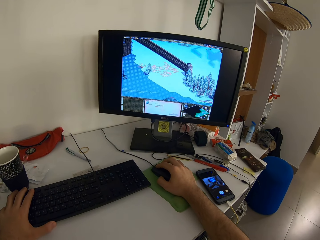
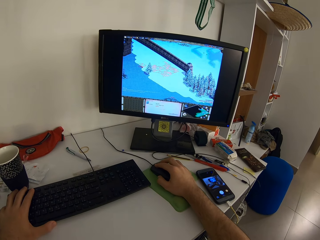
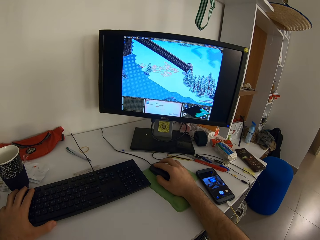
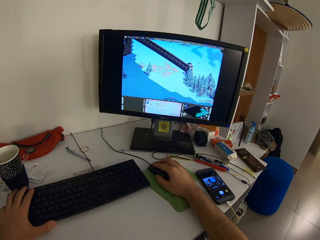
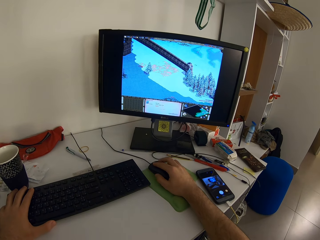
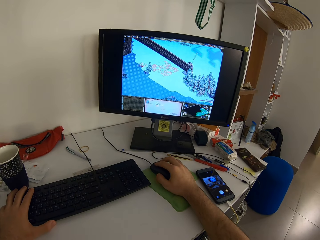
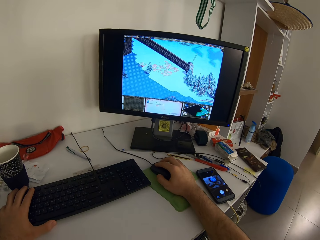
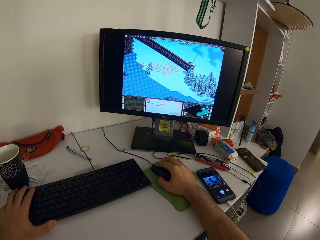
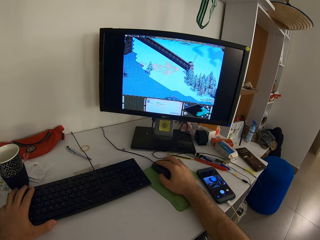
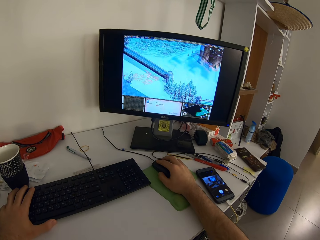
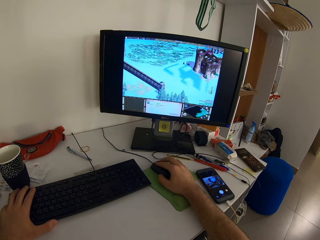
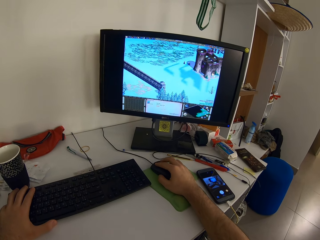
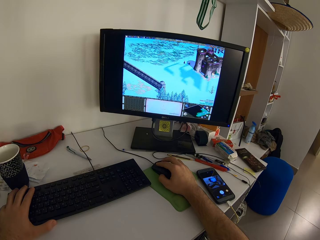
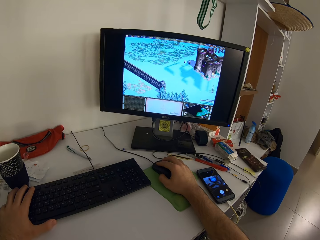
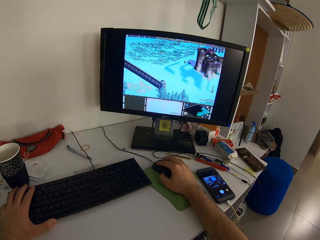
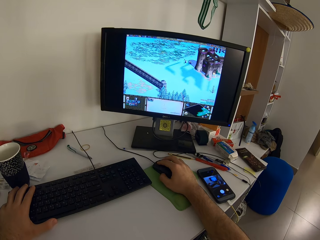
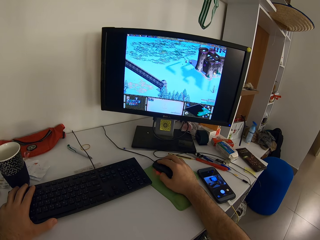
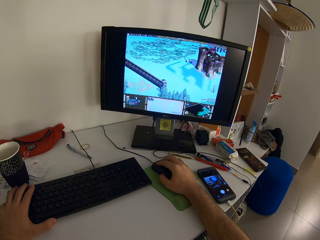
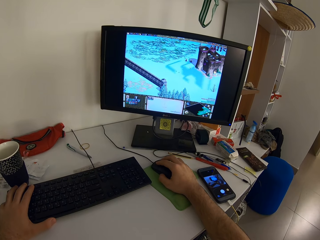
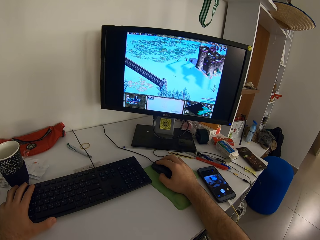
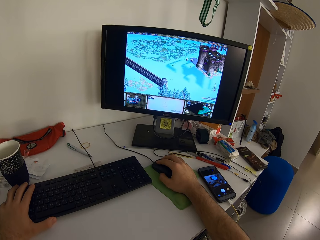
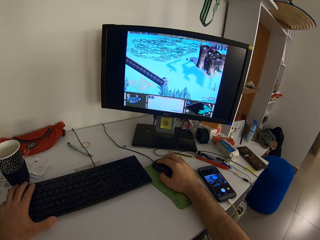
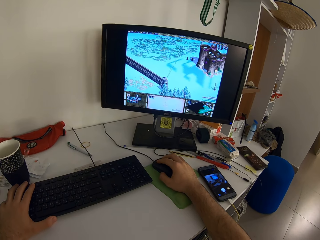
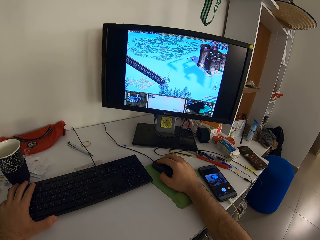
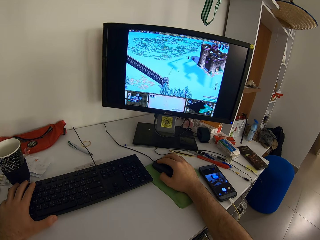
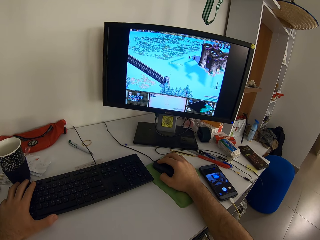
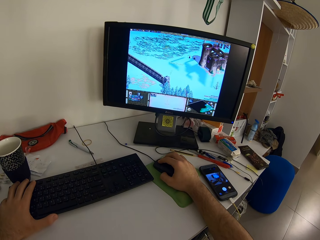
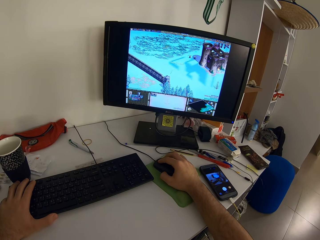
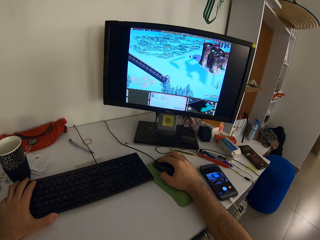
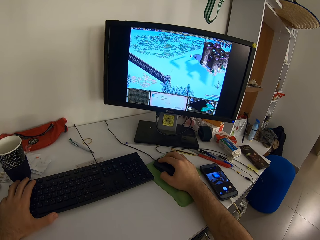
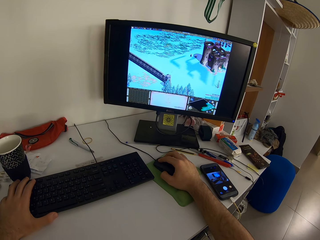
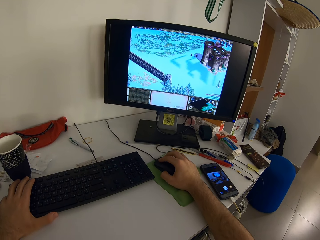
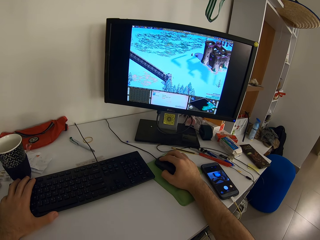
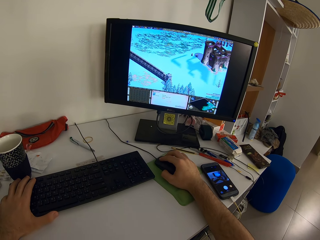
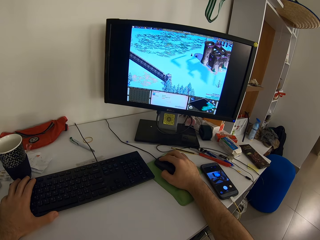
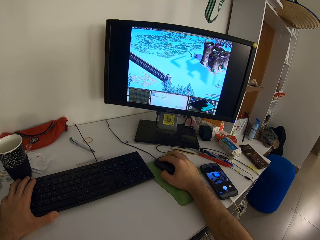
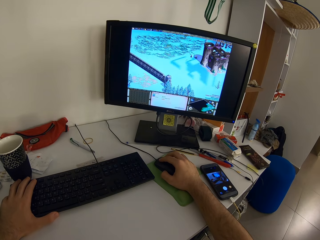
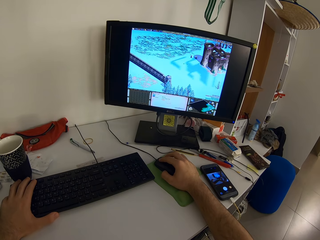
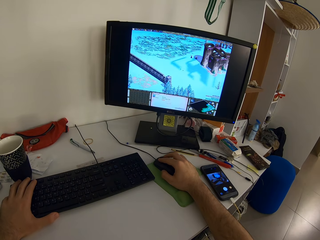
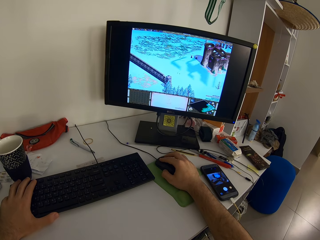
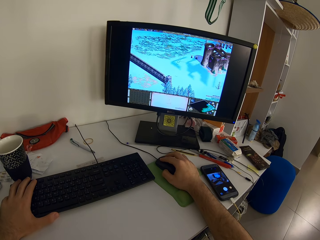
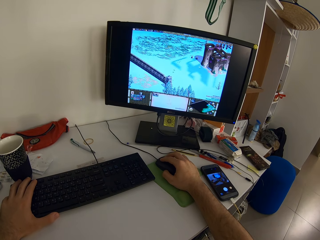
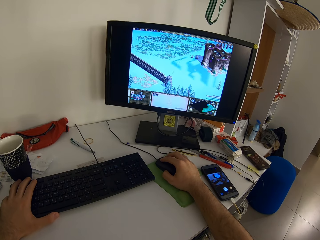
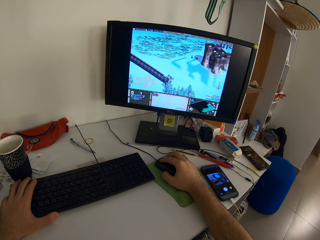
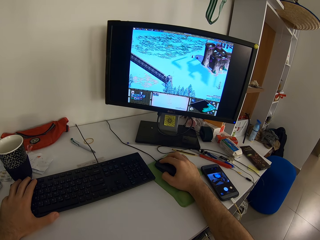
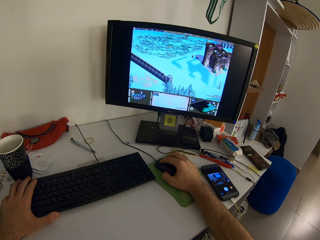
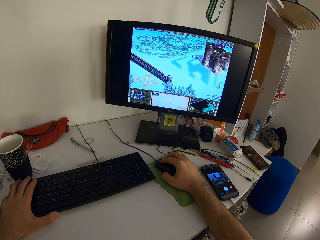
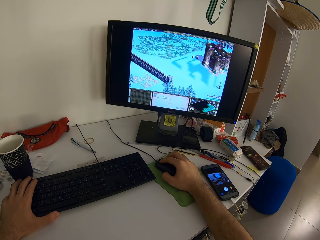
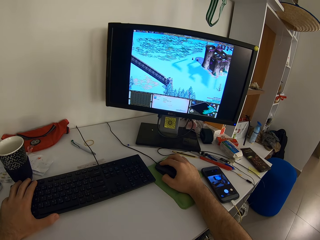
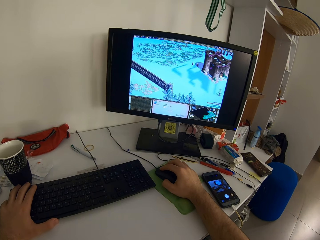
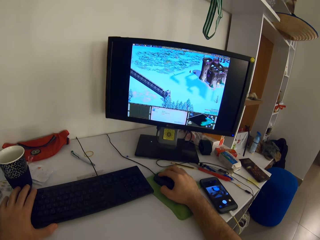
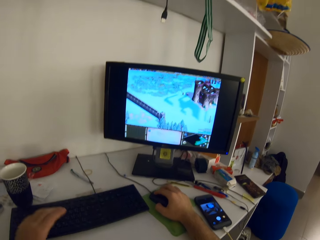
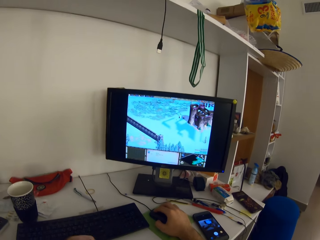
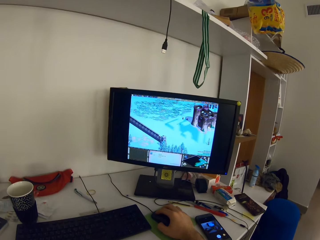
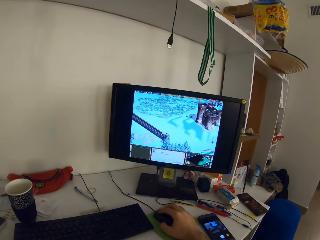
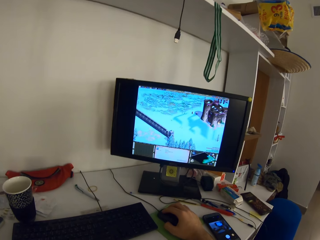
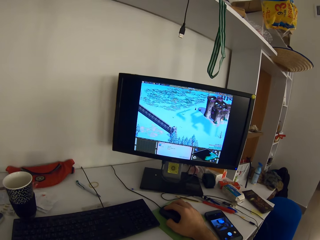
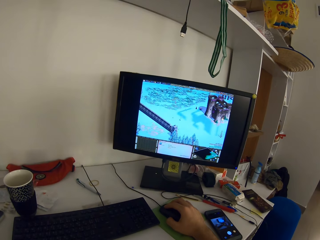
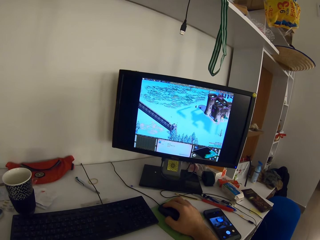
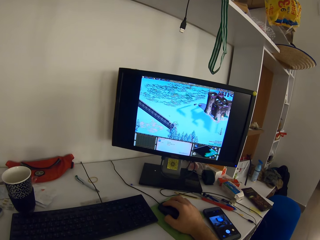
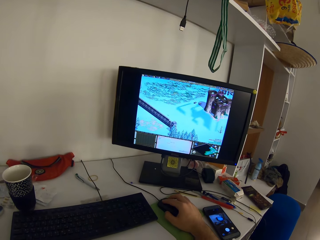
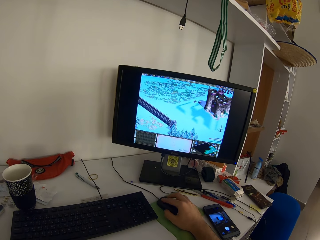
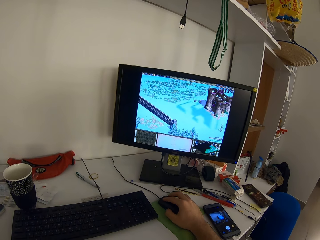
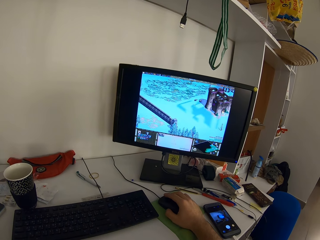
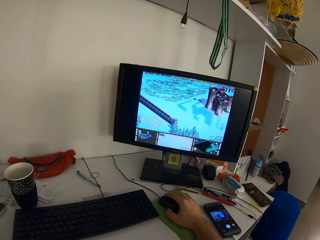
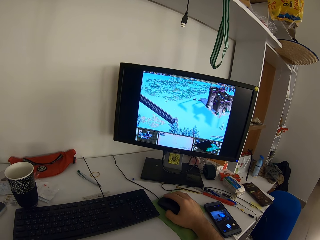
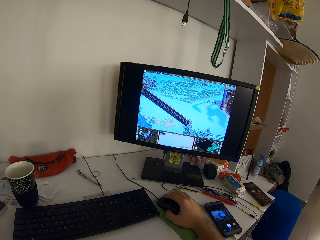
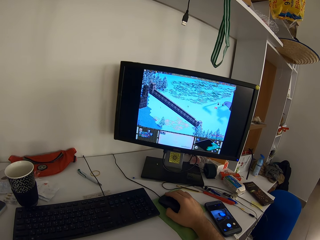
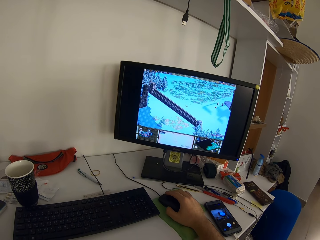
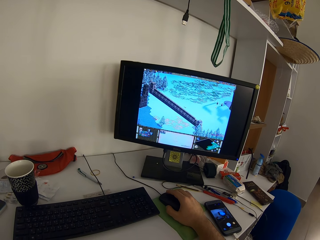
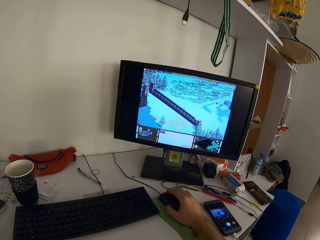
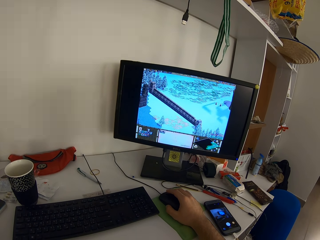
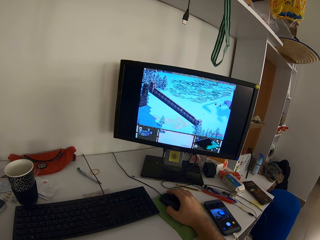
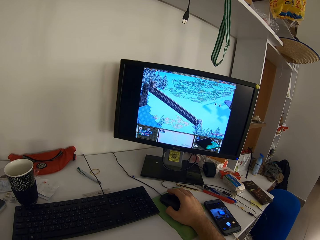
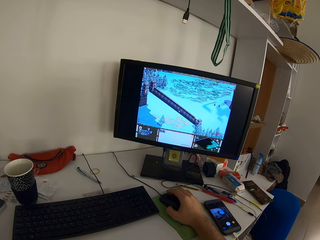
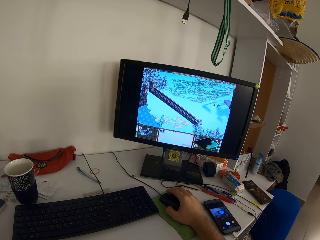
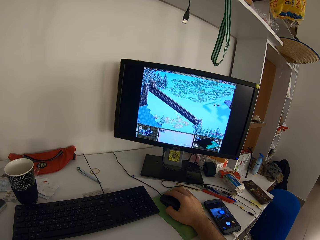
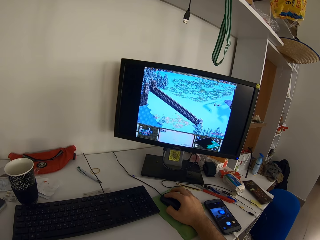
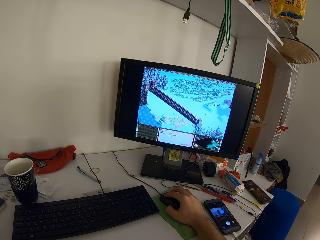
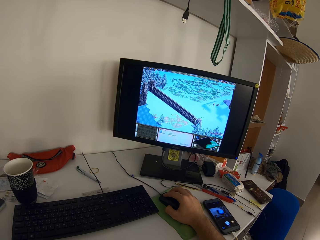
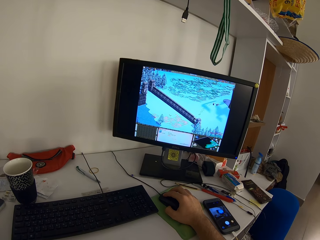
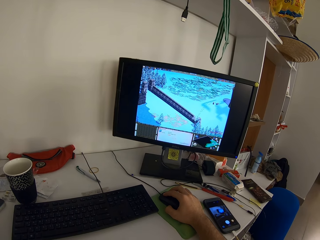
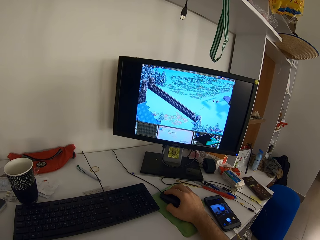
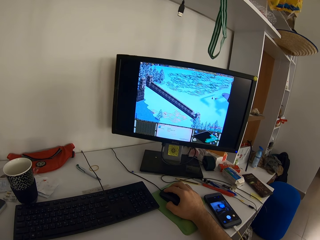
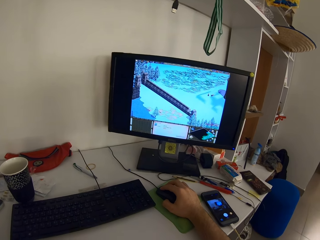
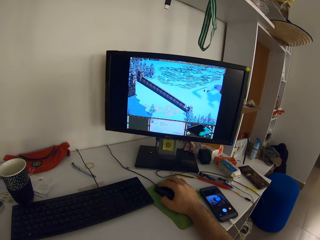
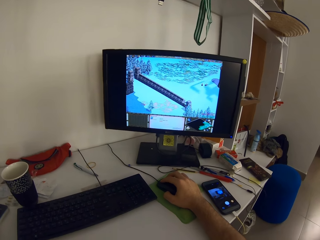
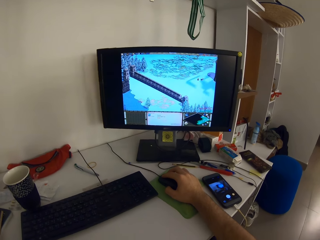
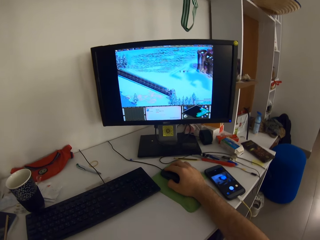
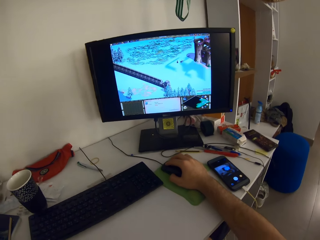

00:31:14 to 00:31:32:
The camera wearer removes his left hand from a keyboard. He plays a game on a monitor using a mouse.

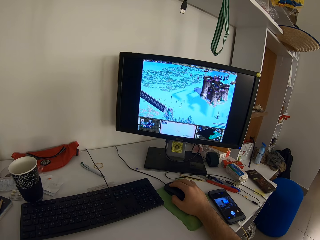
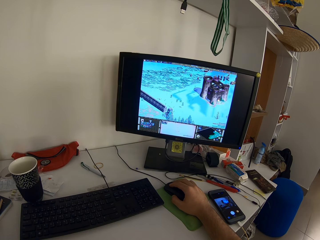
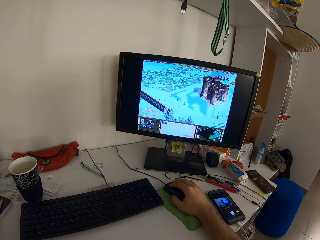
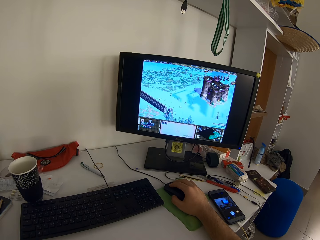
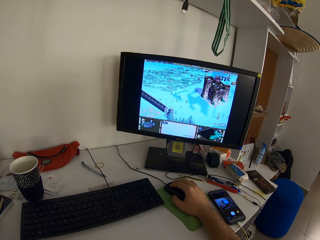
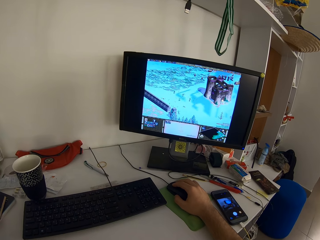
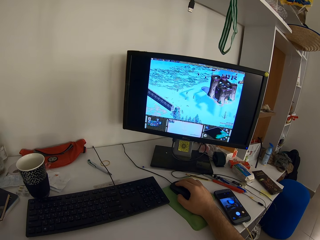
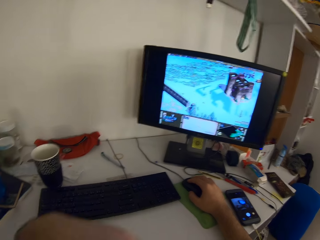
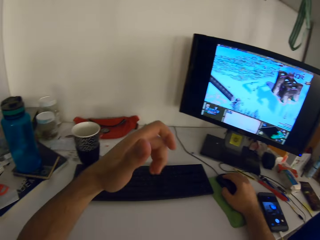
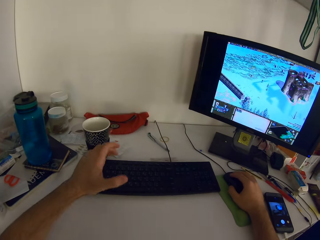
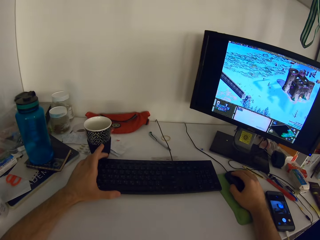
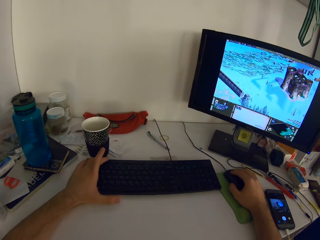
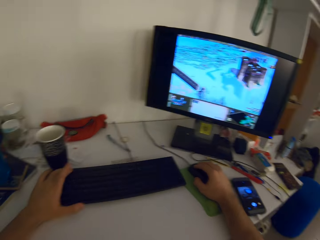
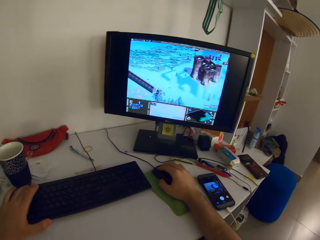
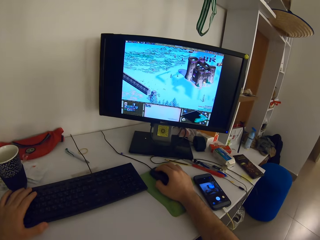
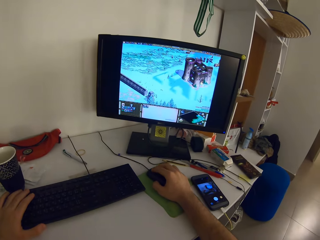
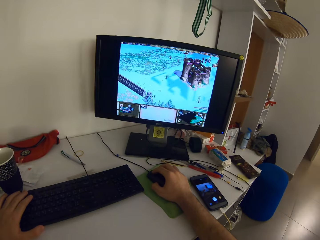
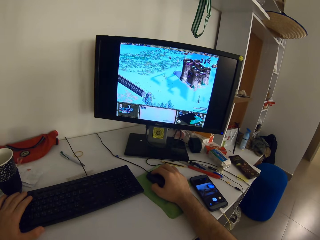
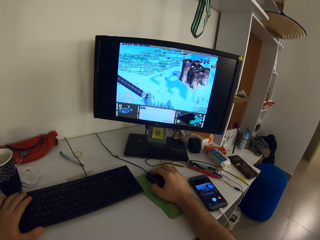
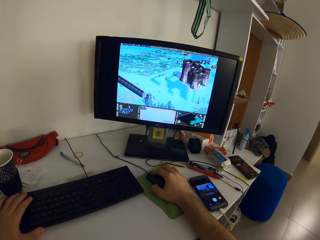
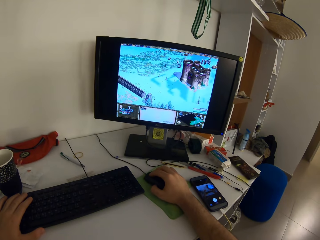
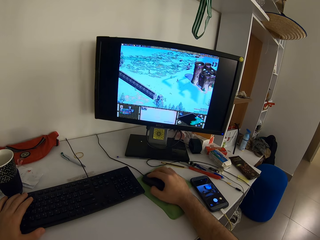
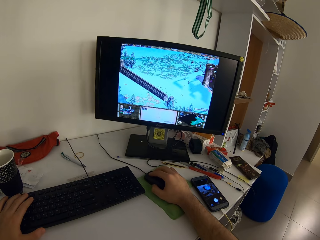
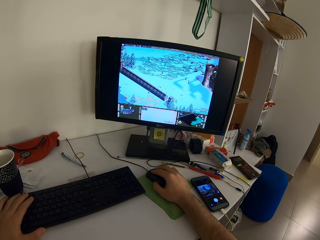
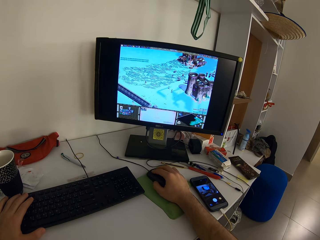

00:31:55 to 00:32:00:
The camera wearer touches a keyboard with his left hand. He plays a game on the desktop with a mouse and the keyboard.
